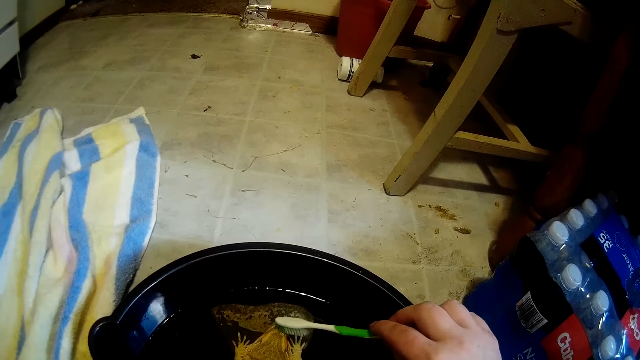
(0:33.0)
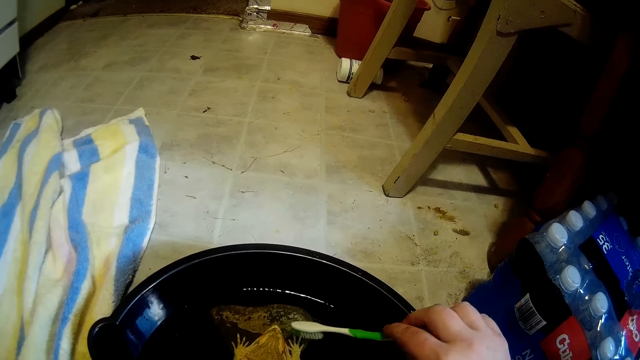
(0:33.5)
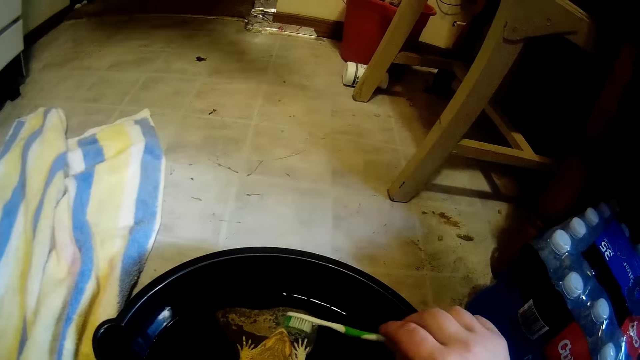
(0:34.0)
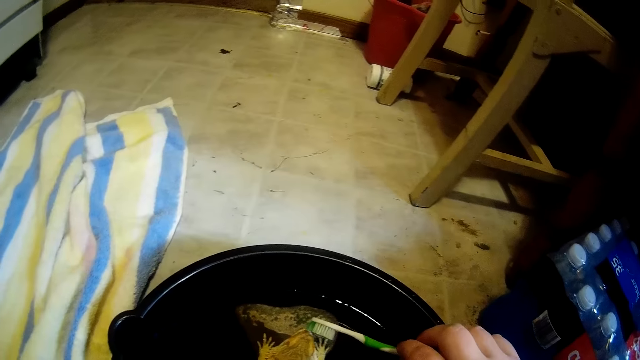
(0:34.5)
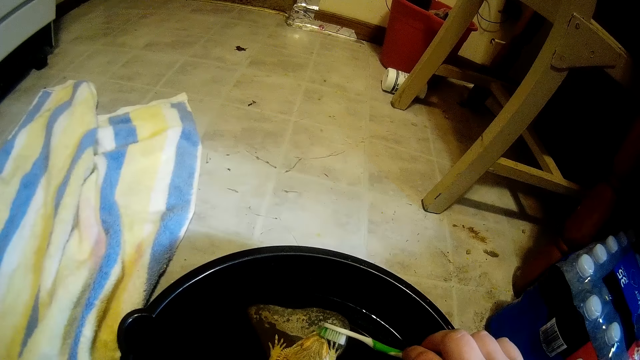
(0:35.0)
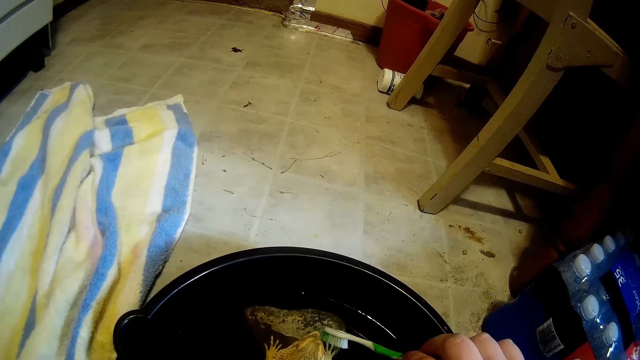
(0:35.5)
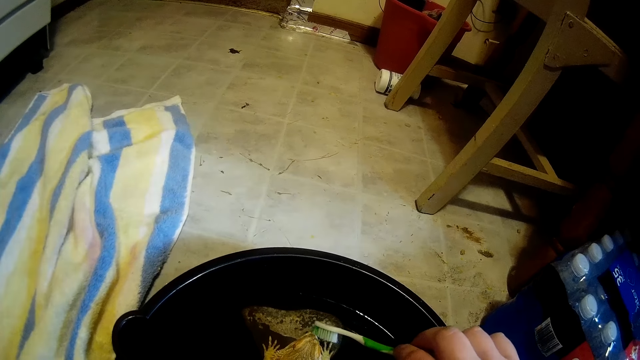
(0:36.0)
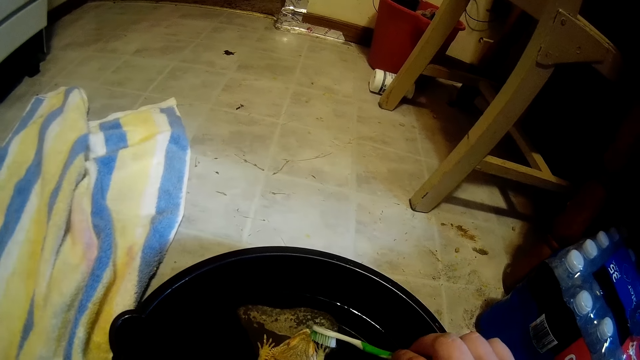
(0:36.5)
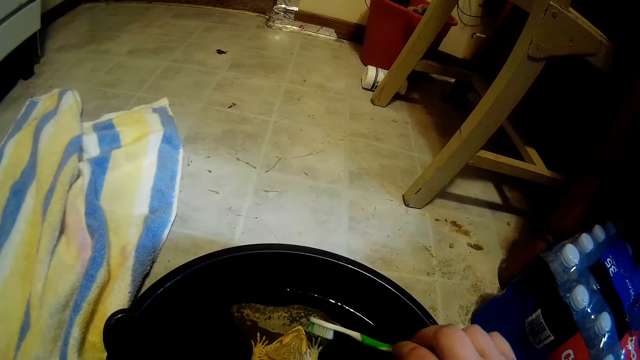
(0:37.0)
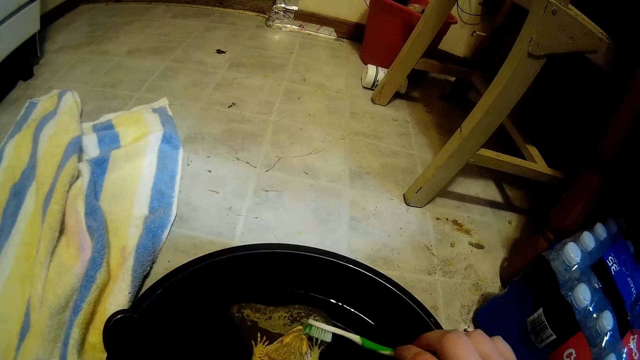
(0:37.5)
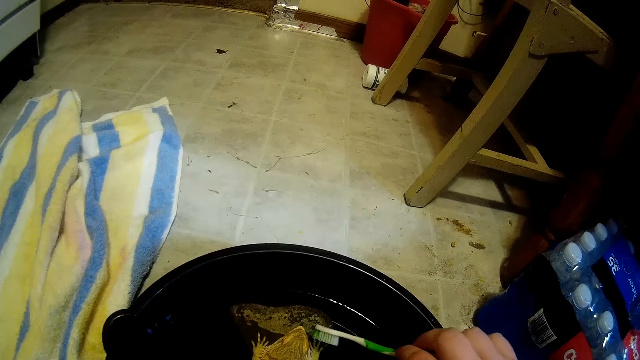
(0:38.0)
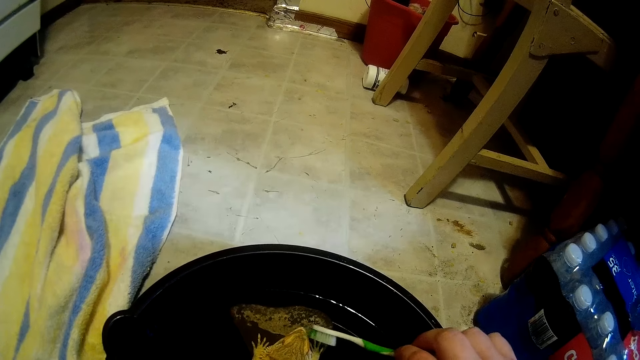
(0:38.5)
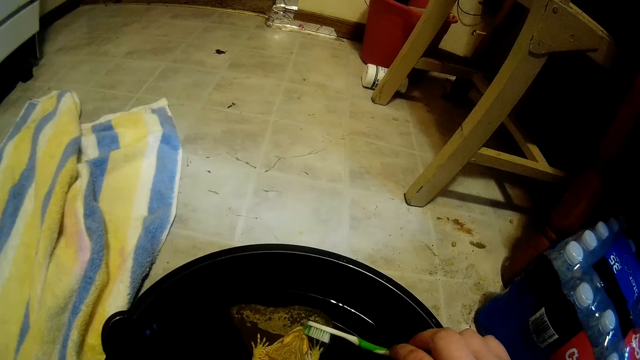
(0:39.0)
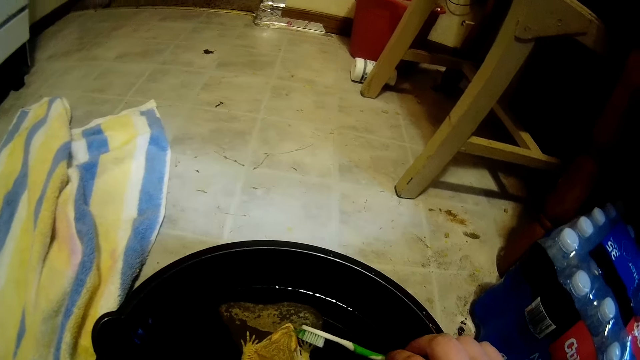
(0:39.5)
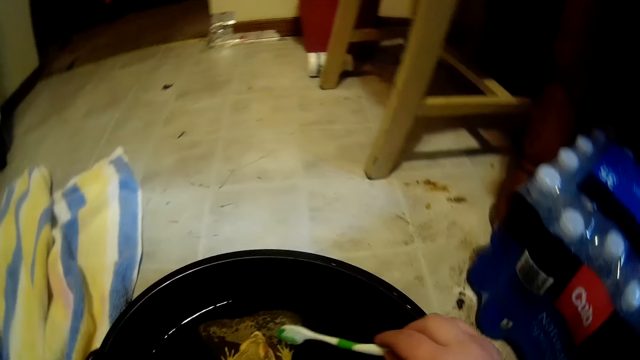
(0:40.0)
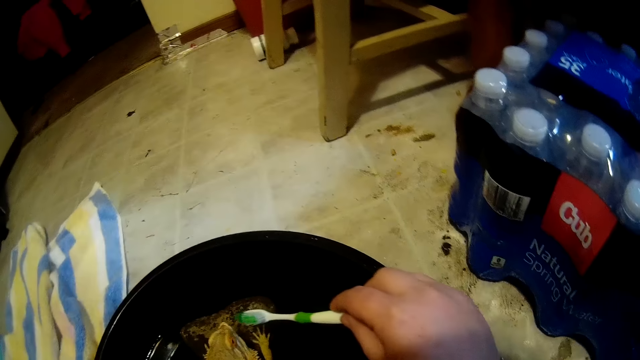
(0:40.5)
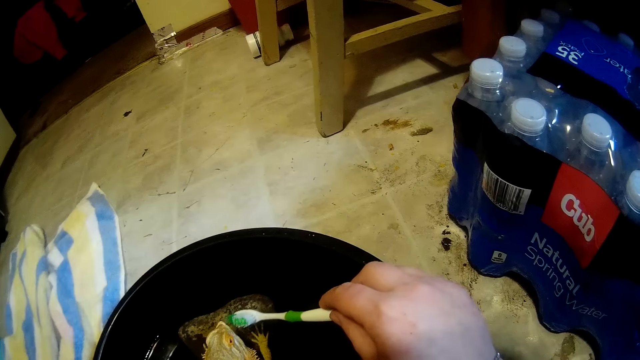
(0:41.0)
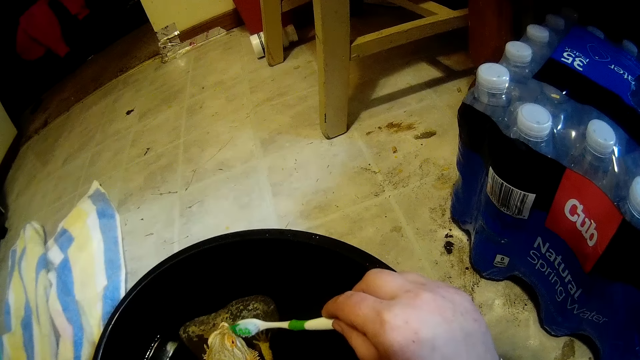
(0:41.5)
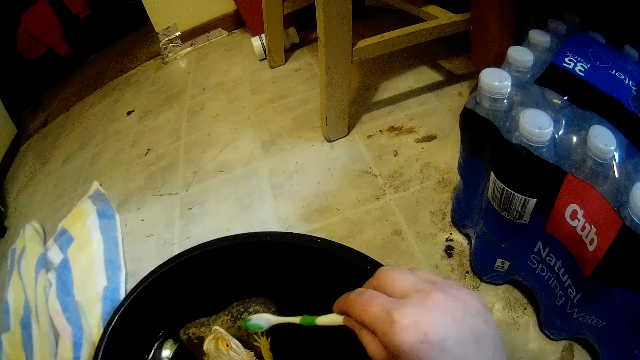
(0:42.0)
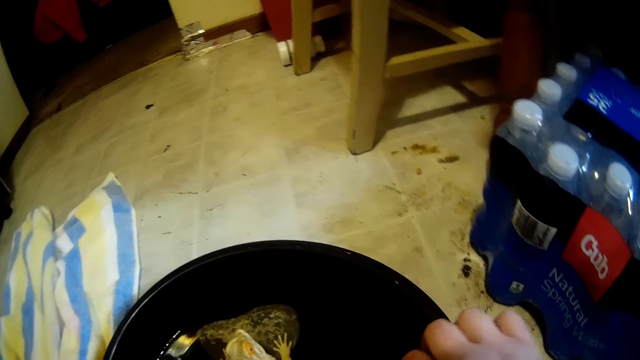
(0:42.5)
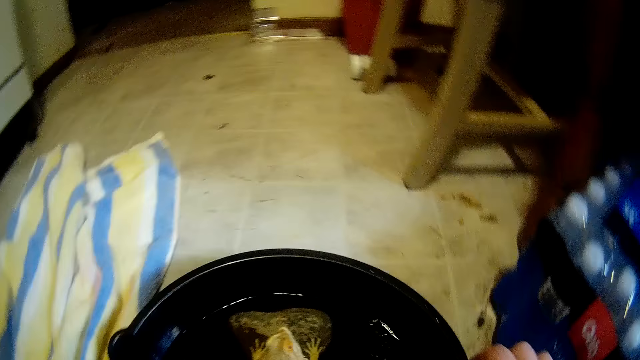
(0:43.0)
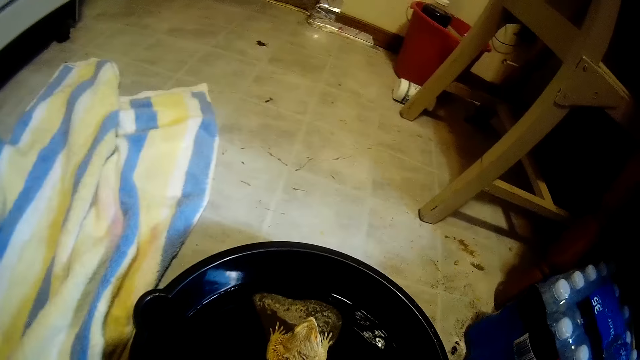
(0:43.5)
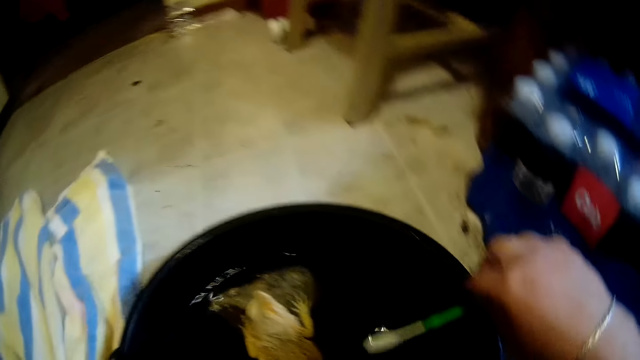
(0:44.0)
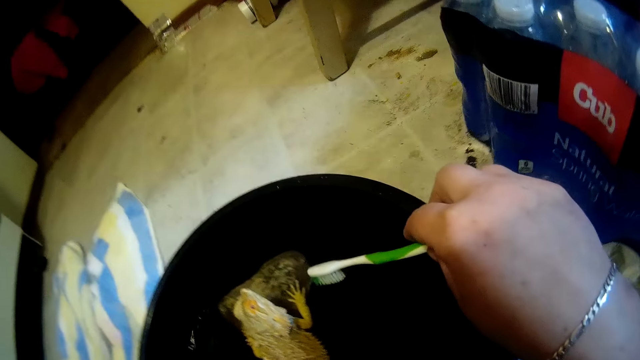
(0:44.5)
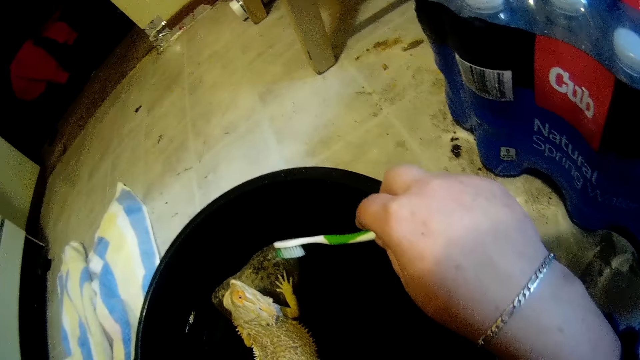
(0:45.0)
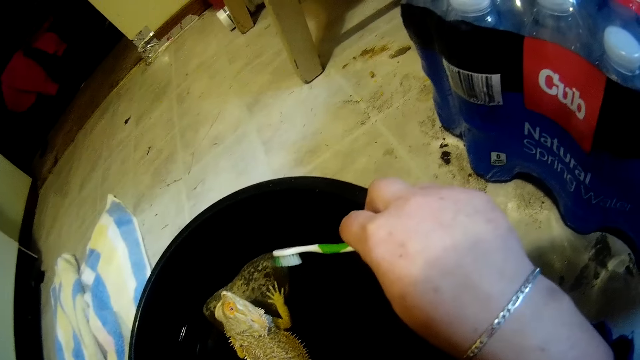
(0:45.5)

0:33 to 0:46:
The camera wearer puts the toothbrush in the black bowl of water with her right hand.

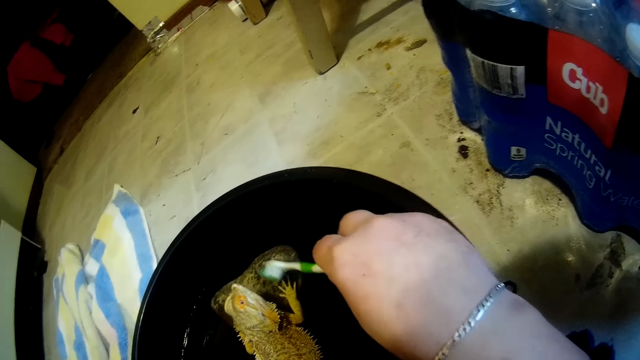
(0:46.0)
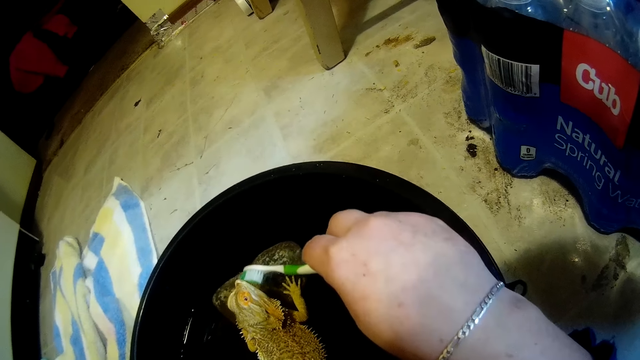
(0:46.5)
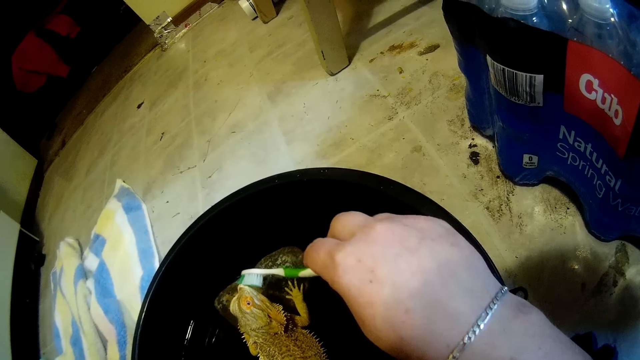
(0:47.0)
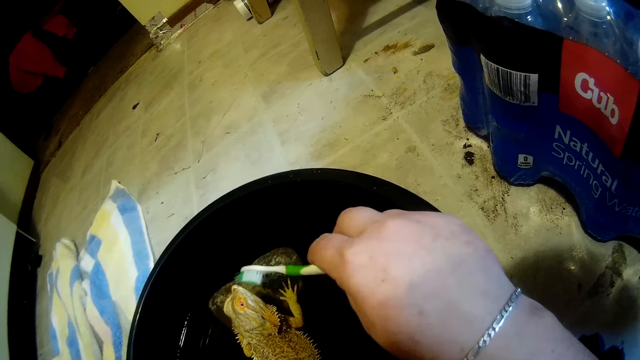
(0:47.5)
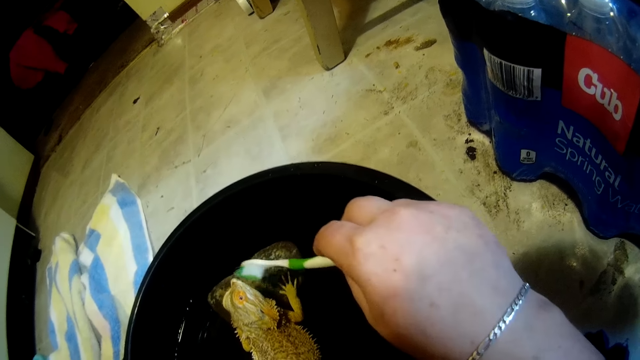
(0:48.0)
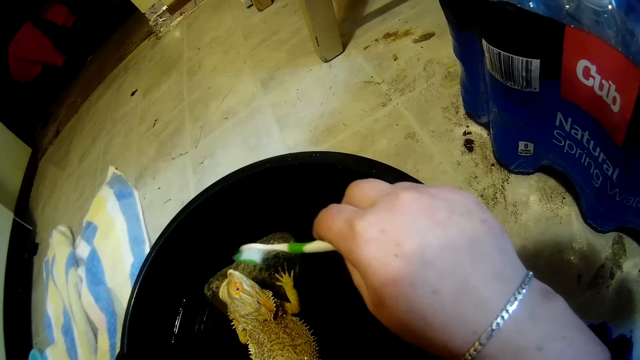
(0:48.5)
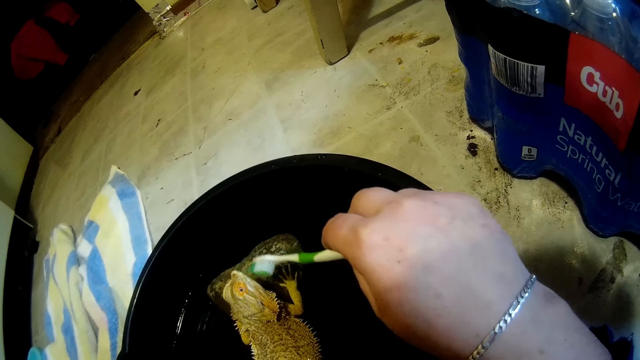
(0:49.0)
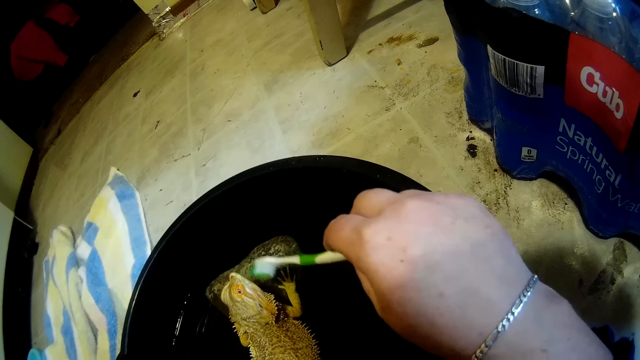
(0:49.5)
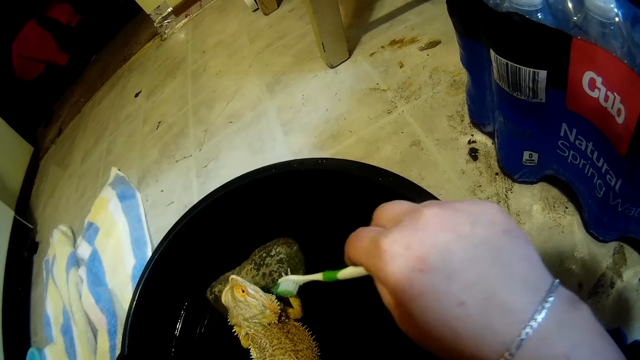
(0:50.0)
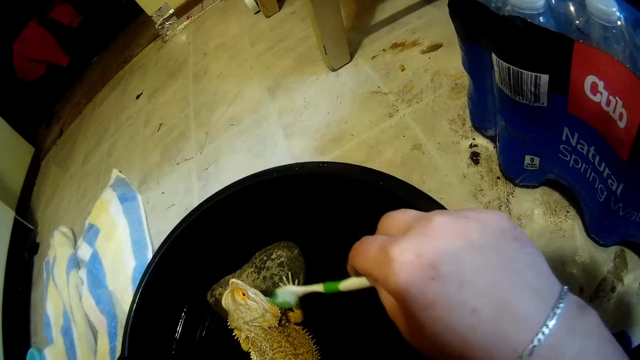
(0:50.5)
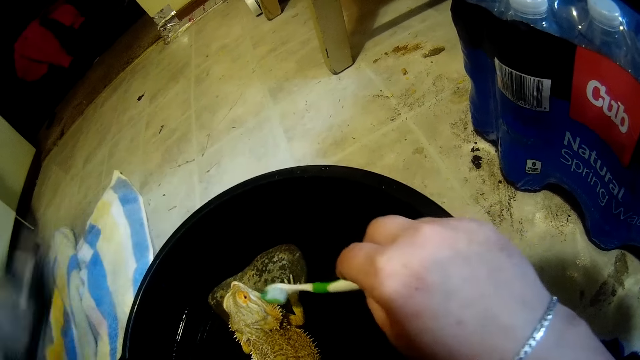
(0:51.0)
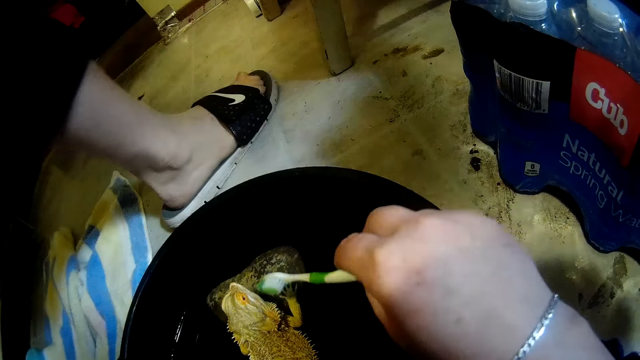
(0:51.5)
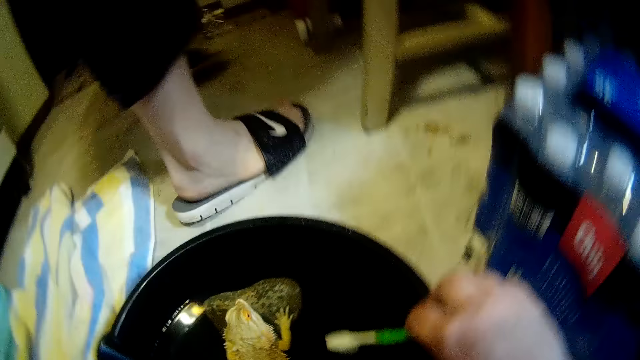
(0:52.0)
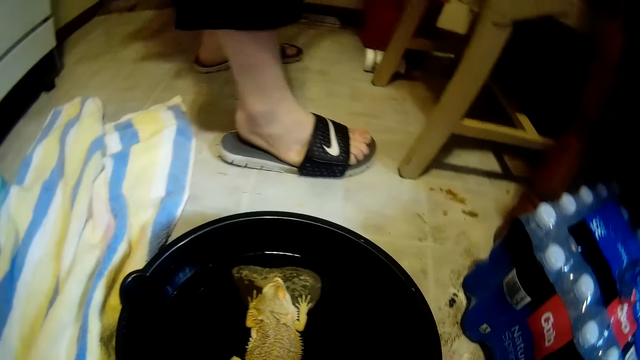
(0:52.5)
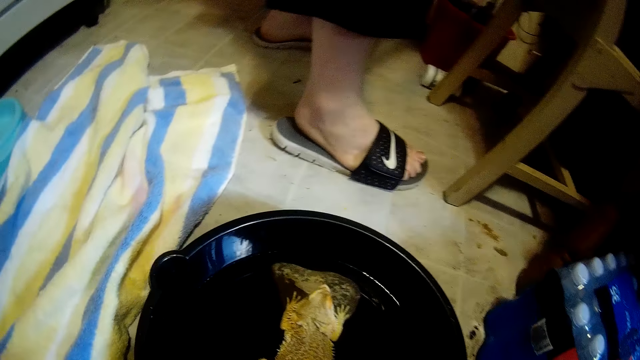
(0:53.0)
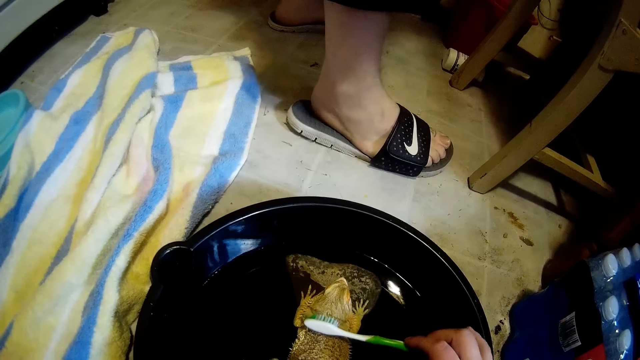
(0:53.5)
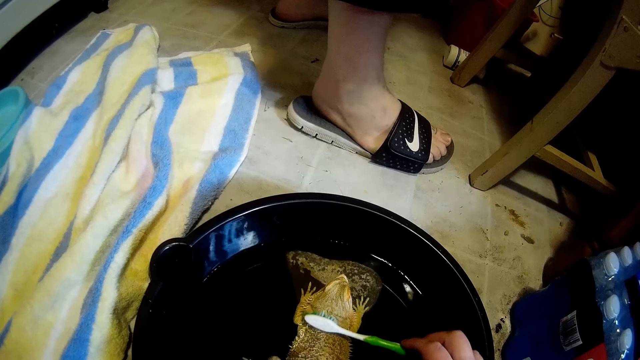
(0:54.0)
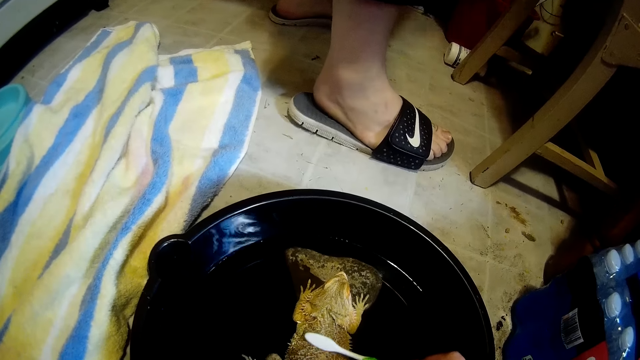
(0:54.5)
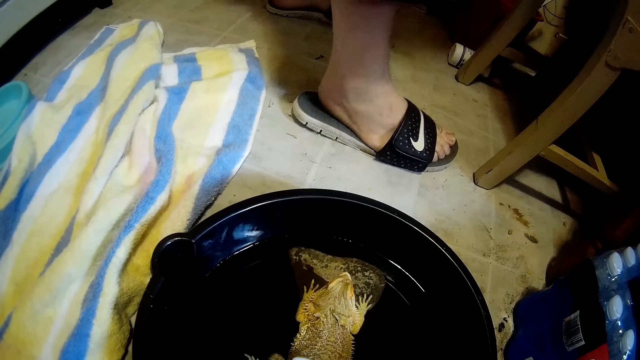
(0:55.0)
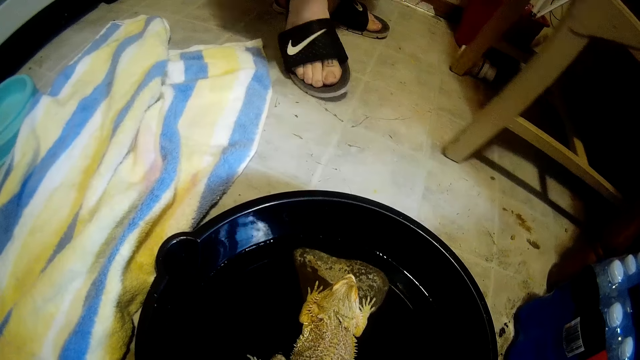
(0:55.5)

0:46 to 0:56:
The camera wearer cleans the bearded dragon lizard with the toothbrush in her right hand. A man moves around in the house. The man pulls a chair.
